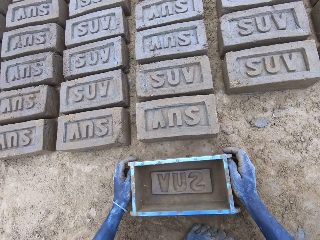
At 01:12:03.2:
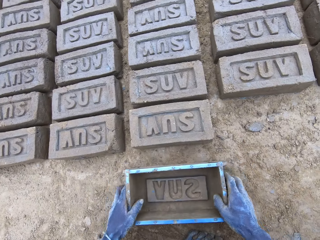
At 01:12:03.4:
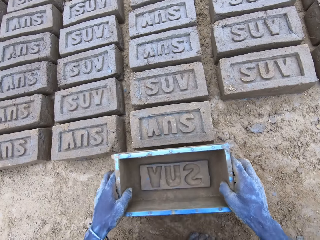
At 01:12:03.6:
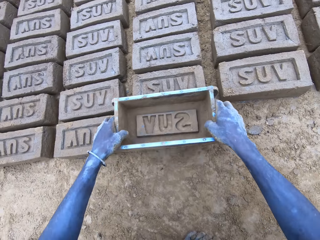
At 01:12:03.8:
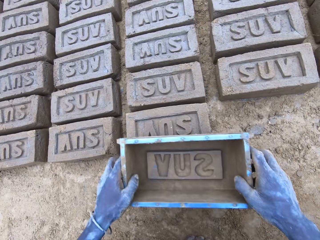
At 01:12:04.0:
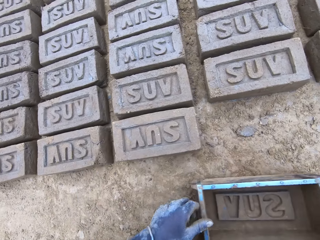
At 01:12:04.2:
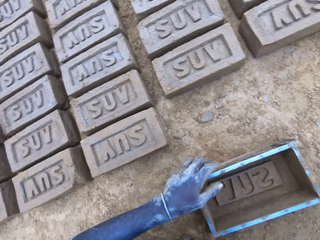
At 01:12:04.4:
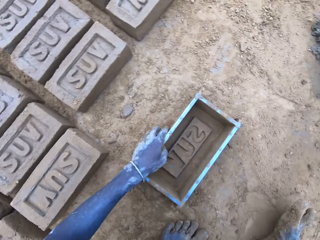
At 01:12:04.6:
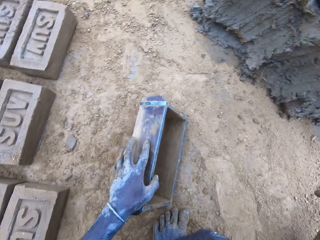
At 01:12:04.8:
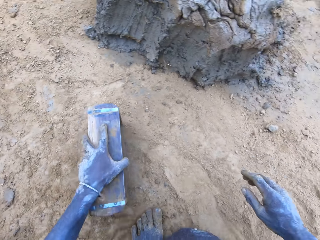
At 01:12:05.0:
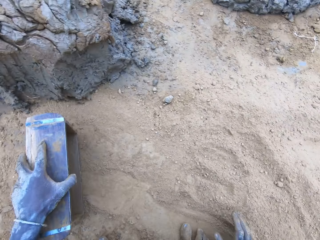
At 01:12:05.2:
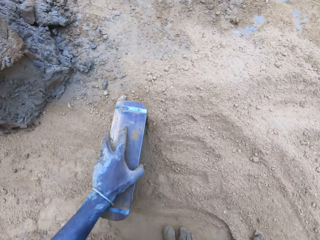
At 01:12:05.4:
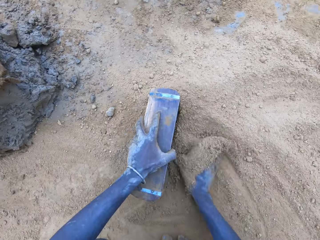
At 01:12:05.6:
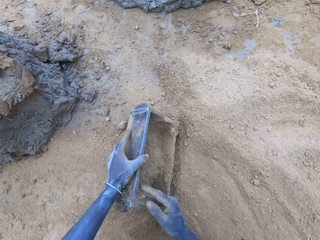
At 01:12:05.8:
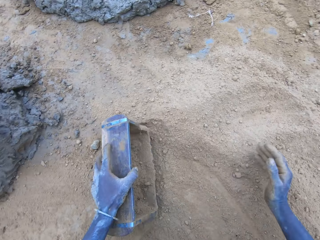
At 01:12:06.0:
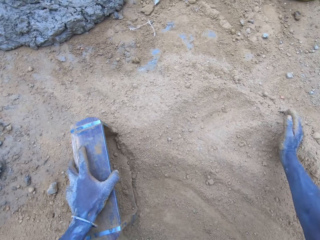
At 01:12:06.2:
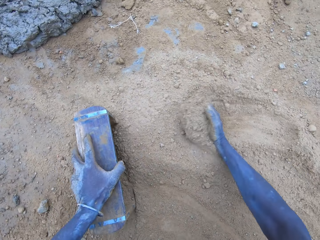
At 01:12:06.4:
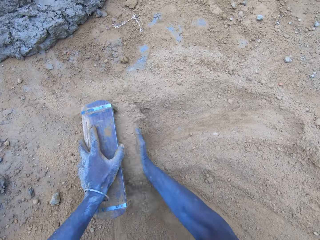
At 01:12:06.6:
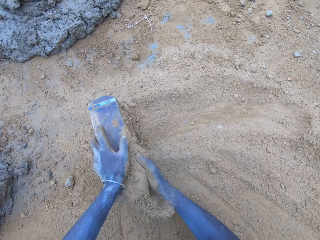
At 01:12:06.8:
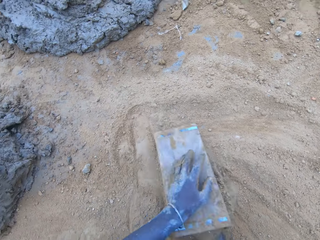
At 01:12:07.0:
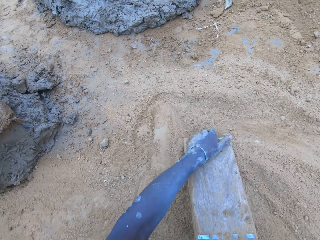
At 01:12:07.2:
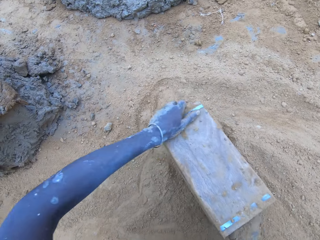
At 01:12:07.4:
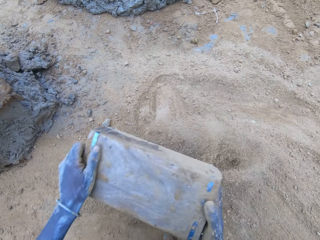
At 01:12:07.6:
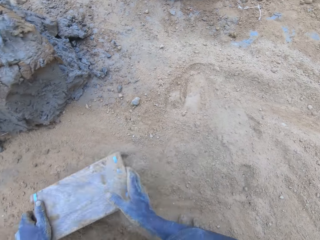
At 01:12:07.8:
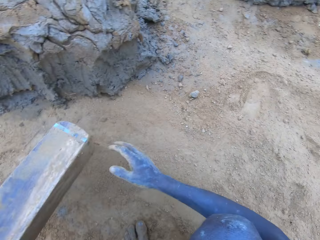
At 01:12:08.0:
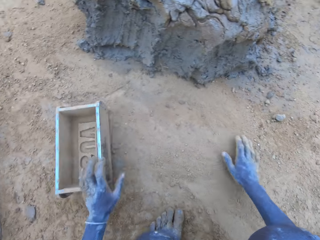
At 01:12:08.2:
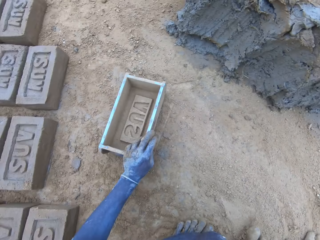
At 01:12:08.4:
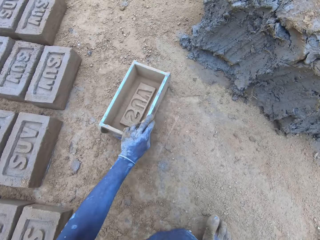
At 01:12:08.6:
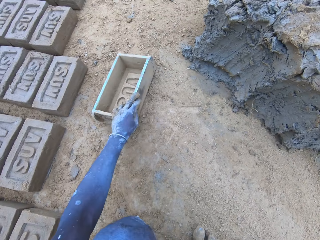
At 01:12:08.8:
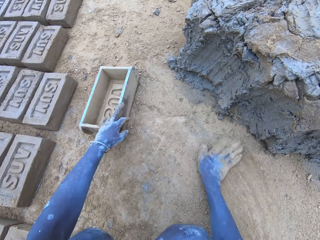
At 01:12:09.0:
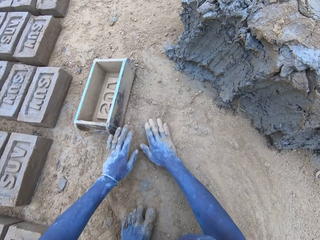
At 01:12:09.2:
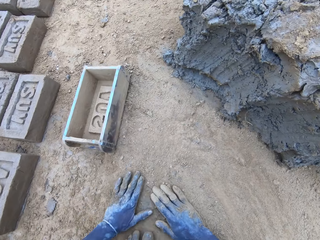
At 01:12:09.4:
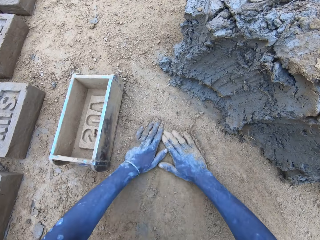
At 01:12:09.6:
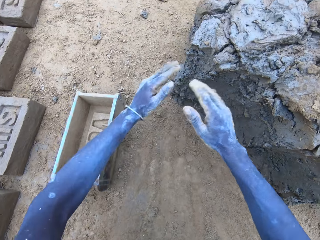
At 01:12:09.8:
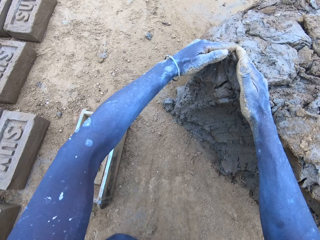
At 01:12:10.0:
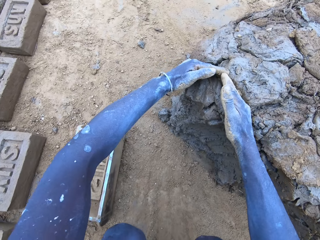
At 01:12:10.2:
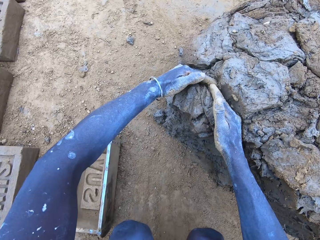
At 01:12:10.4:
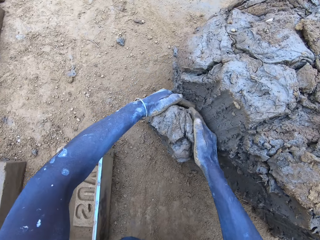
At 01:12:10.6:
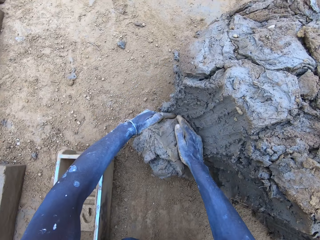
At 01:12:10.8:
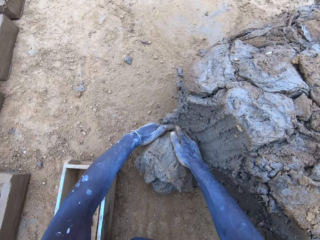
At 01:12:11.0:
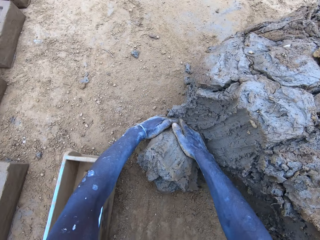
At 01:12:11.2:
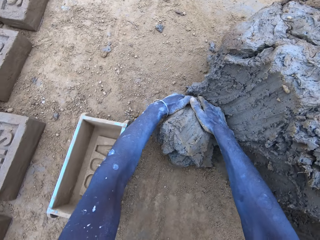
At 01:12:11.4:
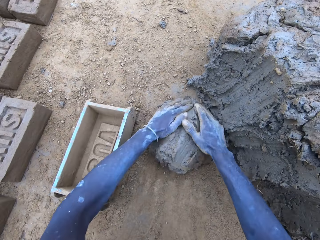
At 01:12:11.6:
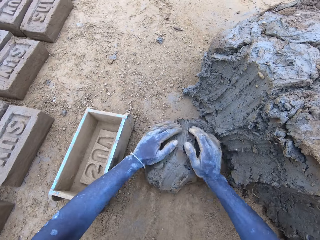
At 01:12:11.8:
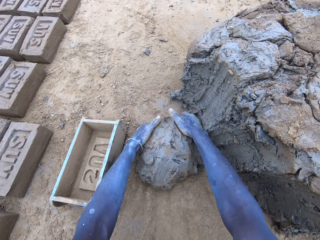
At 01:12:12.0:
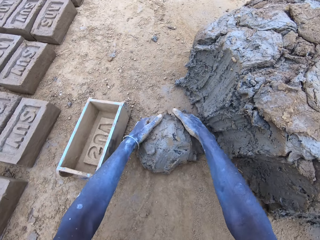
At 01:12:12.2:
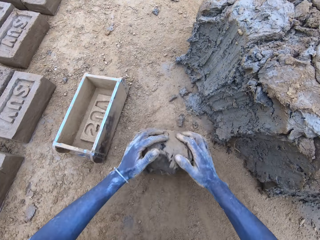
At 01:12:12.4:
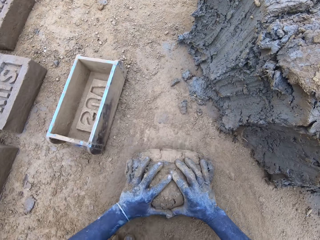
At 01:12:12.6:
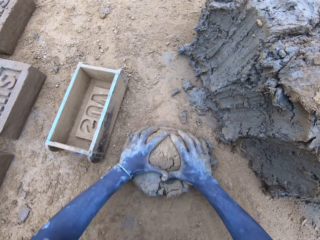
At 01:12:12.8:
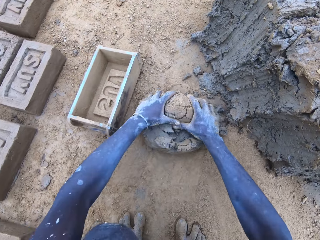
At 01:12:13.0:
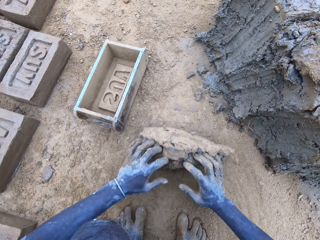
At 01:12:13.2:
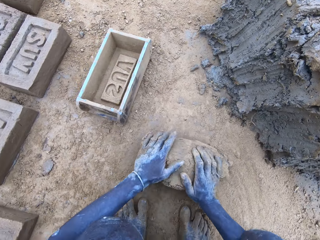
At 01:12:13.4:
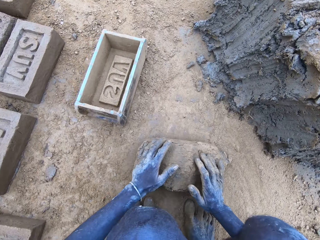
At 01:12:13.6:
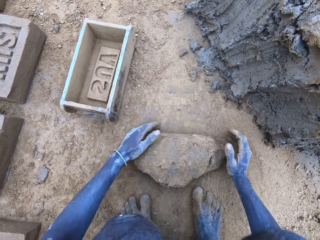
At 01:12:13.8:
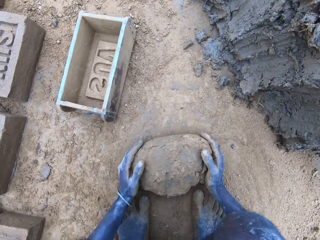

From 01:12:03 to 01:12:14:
The camera wearer puts the mold box on the ground. They place the mold box on top of the brick, put the mold box on the ground, drag the mold box on the ground, and sprinkle the sand into the mold box. They wipe a hand on the ground. They put the mold box on the ground and spread the sand with the hands. They cut the mud, scrape the mud, mold the mud, and roll the mud on the sand.

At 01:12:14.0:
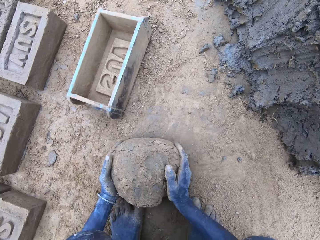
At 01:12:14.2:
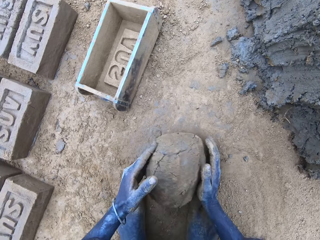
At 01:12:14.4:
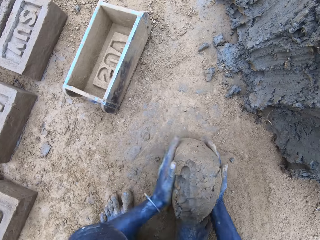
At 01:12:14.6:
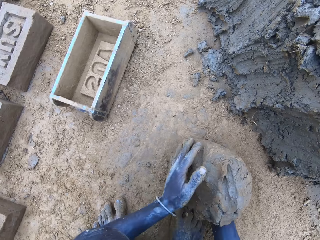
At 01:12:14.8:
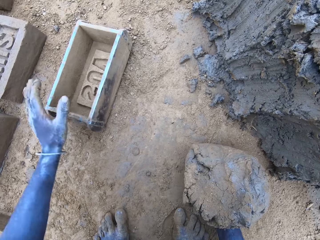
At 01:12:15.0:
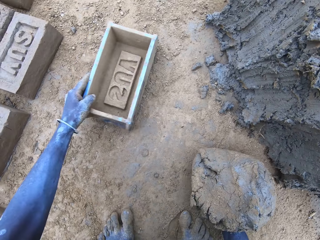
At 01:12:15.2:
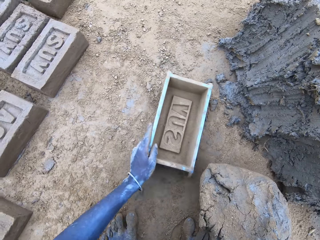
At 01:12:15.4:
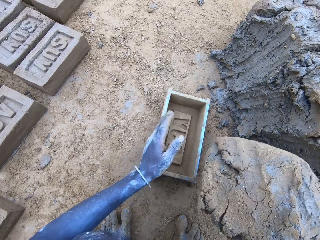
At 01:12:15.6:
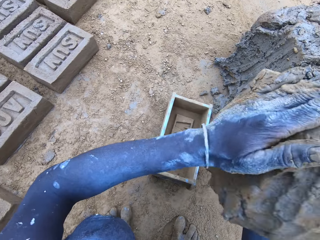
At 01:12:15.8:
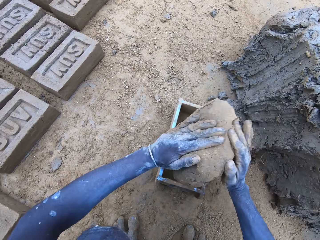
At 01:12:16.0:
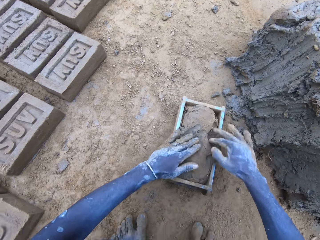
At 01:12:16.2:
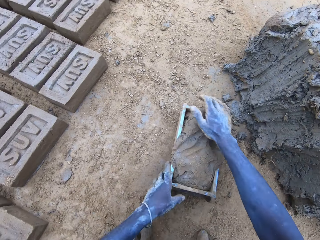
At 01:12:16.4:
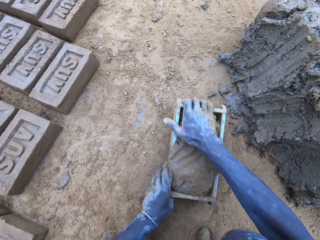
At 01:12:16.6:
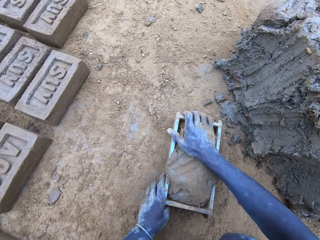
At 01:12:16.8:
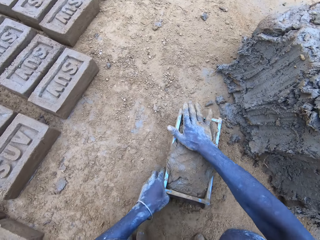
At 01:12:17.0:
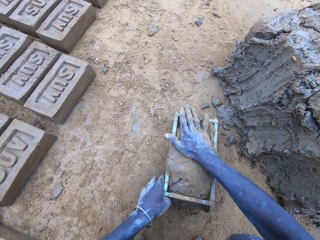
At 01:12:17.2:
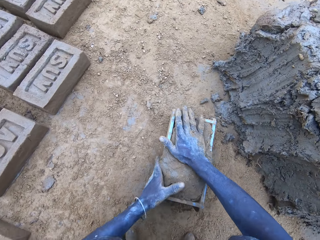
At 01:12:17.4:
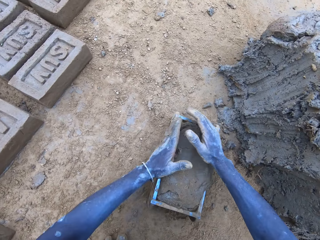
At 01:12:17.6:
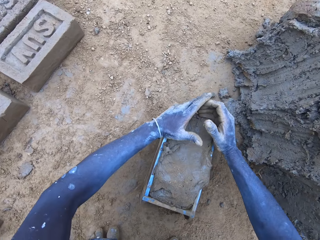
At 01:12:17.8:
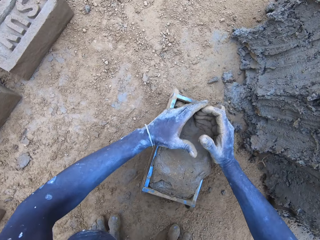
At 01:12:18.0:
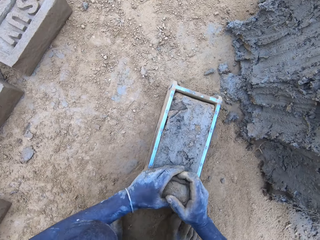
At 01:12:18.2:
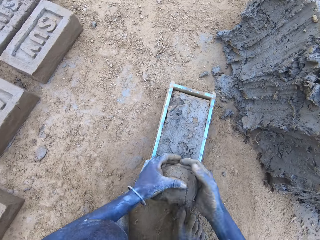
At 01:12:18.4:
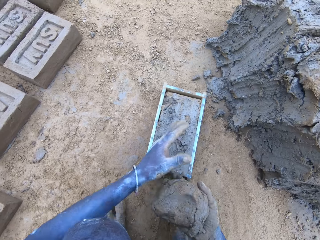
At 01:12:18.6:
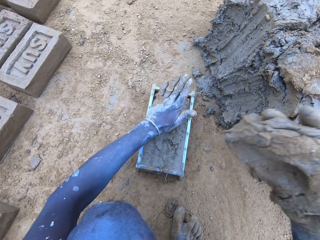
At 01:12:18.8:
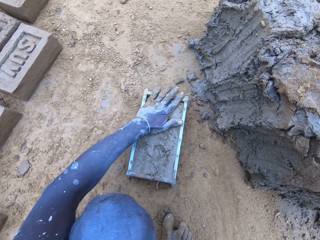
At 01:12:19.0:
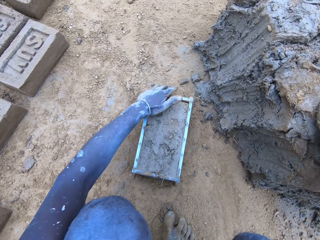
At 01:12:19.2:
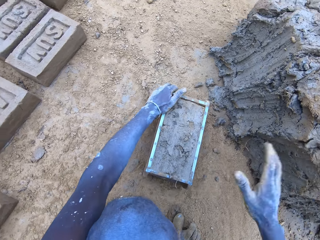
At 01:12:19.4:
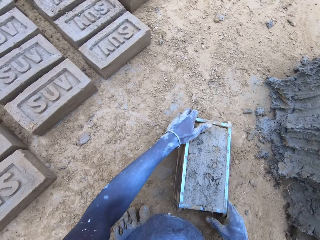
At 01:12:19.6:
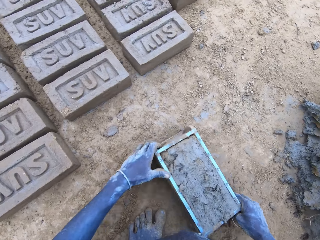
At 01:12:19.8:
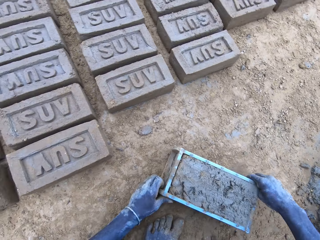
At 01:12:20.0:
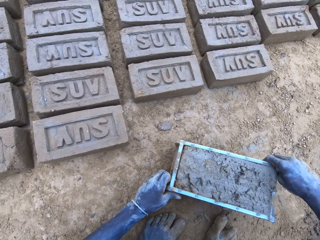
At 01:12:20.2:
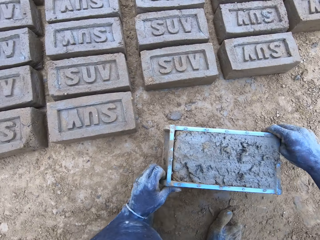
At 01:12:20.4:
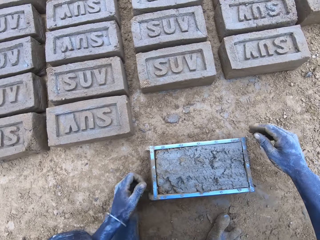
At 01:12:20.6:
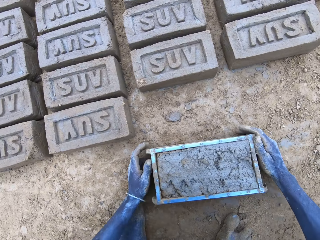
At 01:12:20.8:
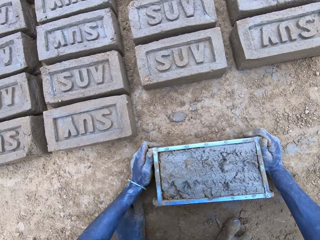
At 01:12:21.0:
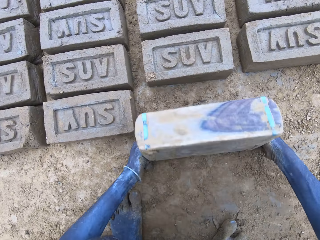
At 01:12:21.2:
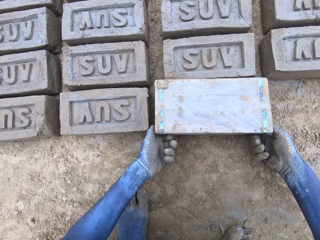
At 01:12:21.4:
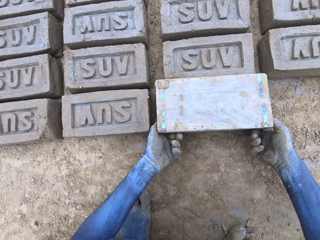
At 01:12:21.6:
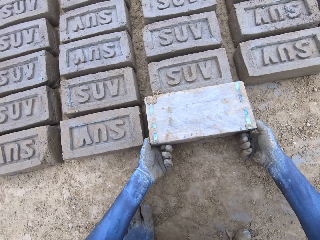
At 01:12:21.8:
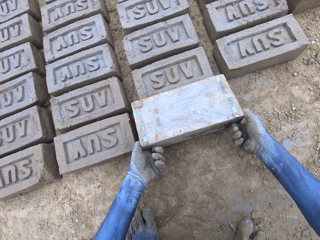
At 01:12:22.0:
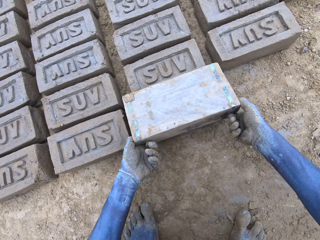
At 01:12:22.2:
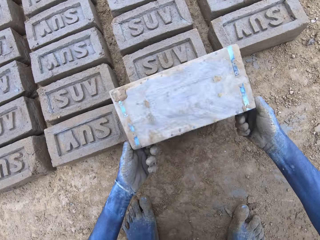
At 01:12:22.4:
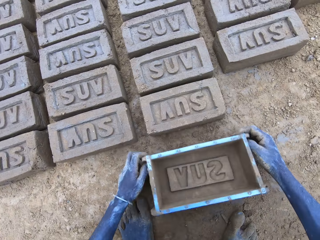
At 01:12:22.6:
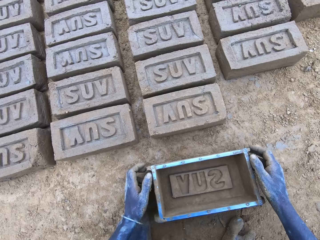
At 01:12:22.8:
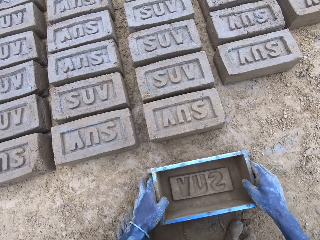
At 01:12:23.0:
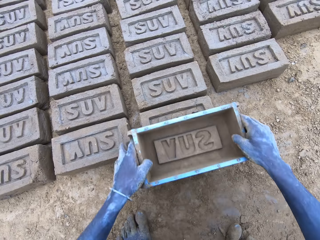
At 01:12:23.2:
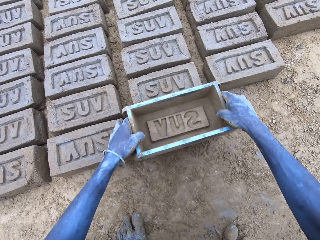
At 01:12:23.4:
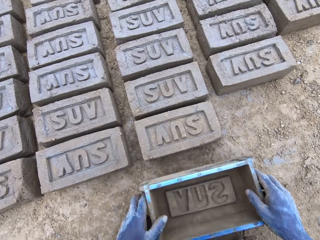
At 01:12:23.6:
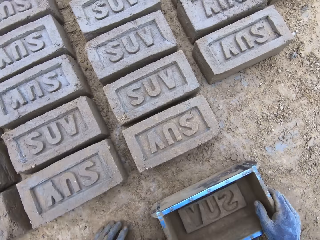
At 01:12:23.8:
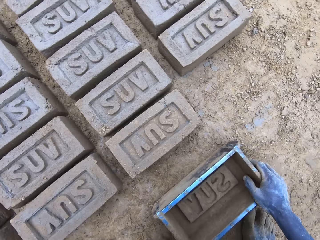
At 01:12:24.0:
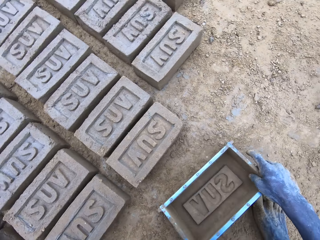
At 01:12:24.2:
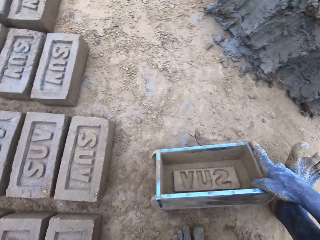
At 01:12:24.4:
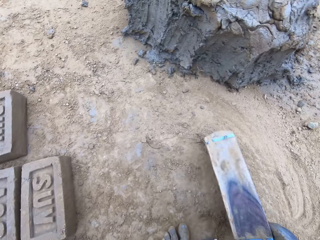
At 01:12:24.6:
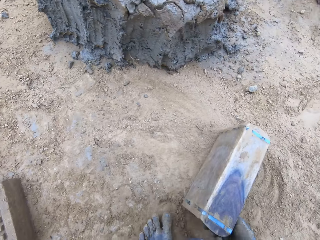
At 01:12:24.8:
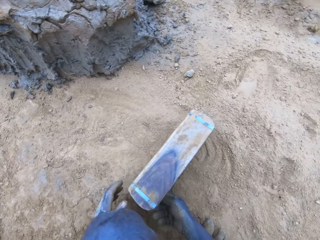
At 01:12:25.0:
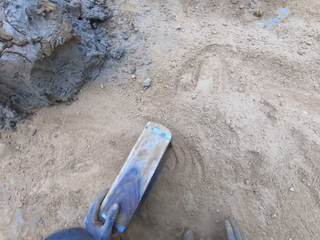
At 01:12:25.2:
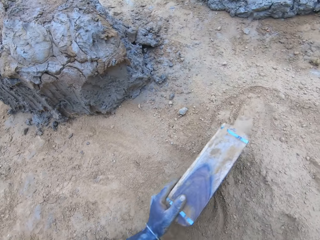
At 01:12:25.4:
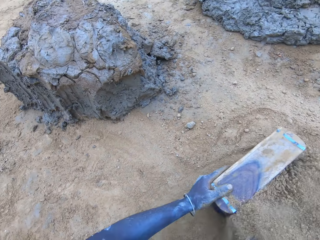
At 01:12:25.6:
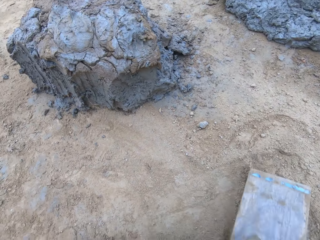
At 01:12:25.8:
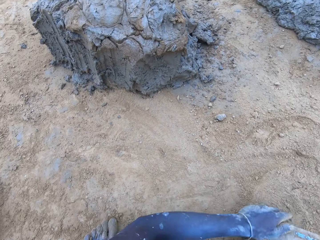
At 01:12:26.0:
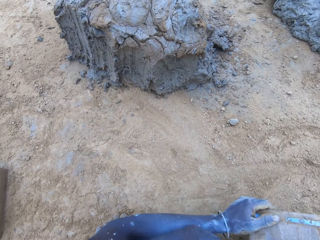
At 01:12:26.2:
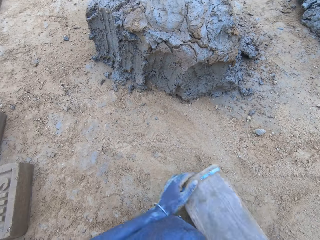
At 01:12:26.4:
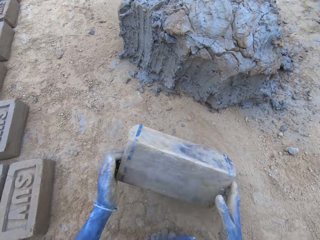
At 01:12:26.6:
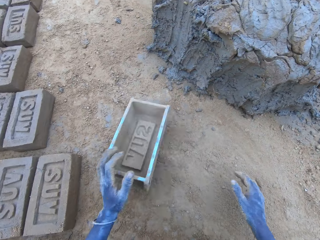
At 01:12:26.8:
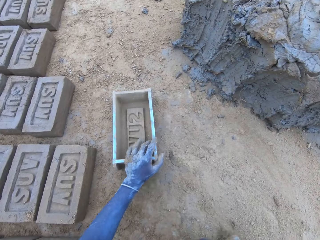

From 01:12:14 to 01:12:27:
The camera wearer pulls the mold box. They put the mud in the mold box and press the mud in the mold box. They reduce the mud and drop it. They scrape the surplus mud from the mold box and stick the mud to the mud. They pull the mold box. They put the brick on the ground. They hit the mold box on the ground, turn the mold box upside down, and remove the mold box from the brick. They put the mold box on the ground, lift up the mold box, place the mold box on top of the brick, put the mold box on the ground, drag the mold box on the ground, and sprinkle sand into the mold box.
